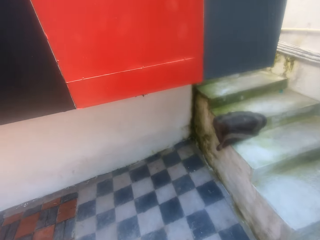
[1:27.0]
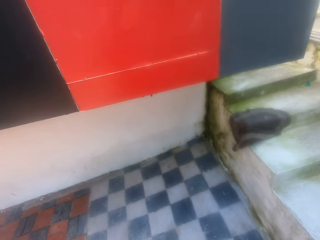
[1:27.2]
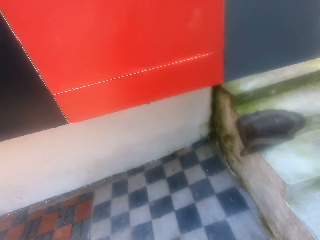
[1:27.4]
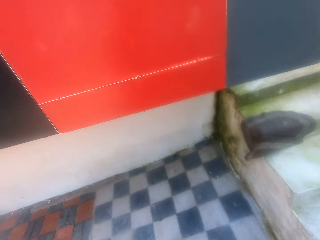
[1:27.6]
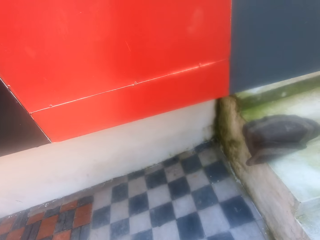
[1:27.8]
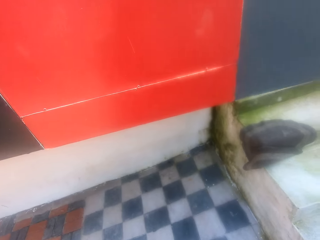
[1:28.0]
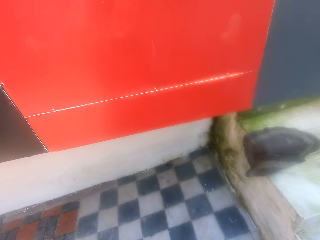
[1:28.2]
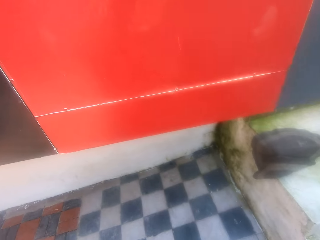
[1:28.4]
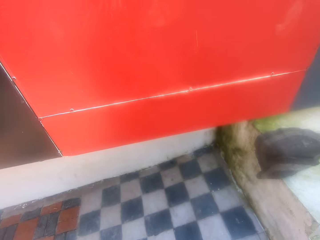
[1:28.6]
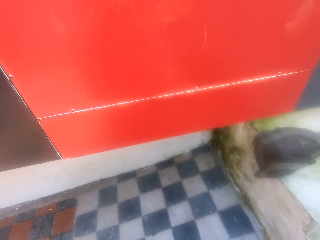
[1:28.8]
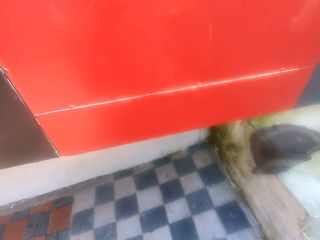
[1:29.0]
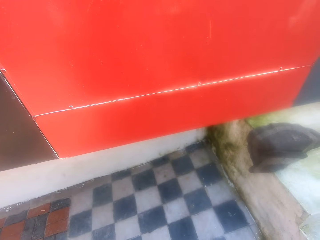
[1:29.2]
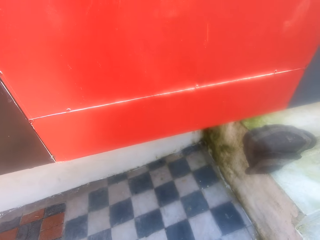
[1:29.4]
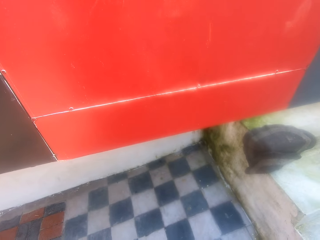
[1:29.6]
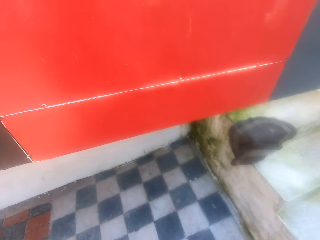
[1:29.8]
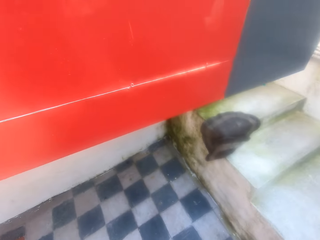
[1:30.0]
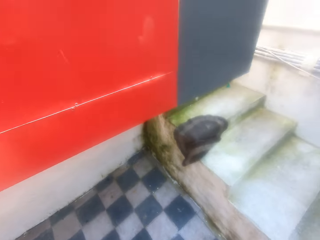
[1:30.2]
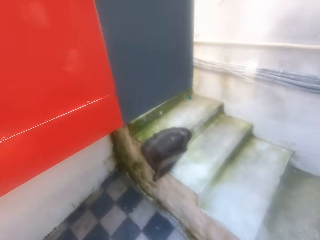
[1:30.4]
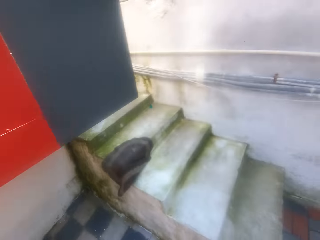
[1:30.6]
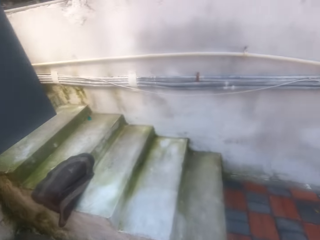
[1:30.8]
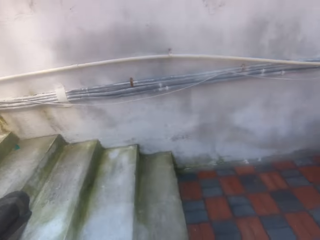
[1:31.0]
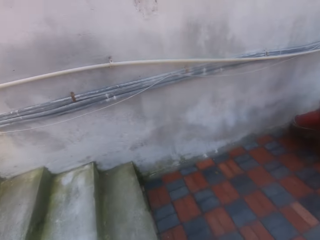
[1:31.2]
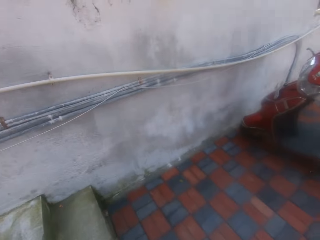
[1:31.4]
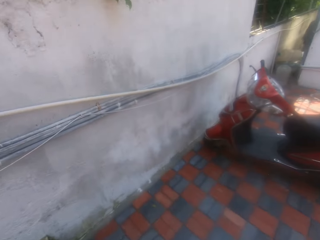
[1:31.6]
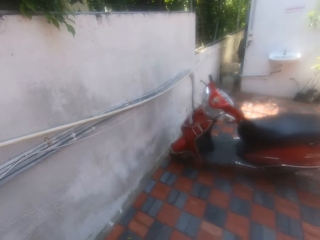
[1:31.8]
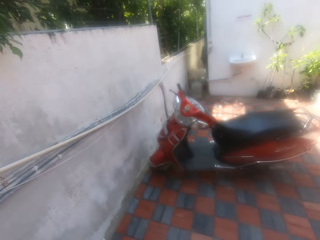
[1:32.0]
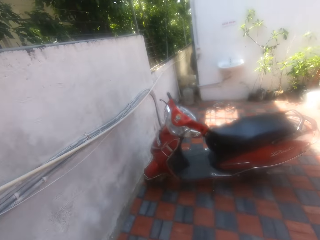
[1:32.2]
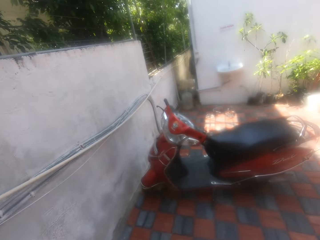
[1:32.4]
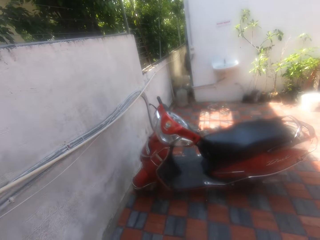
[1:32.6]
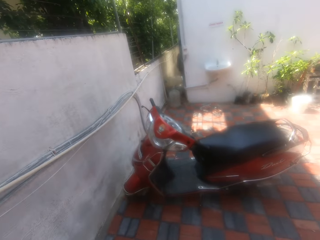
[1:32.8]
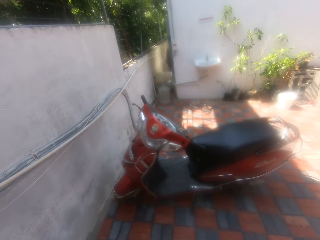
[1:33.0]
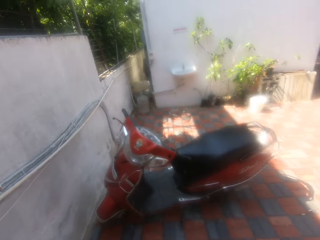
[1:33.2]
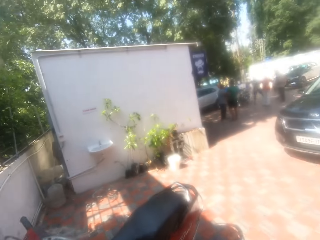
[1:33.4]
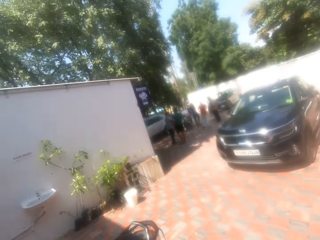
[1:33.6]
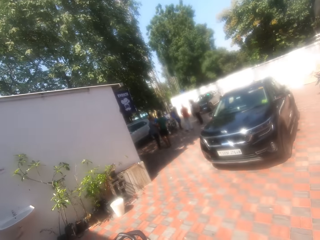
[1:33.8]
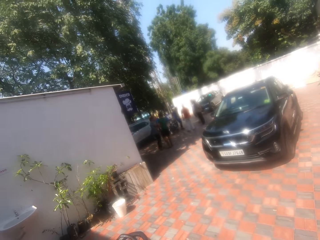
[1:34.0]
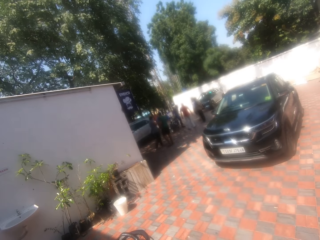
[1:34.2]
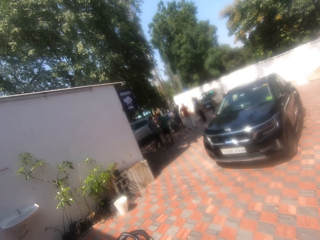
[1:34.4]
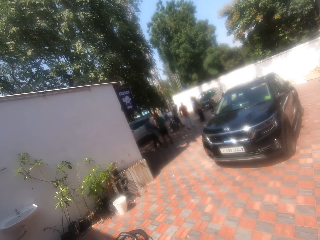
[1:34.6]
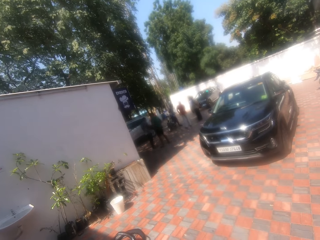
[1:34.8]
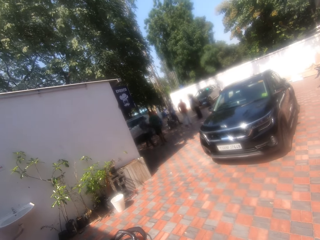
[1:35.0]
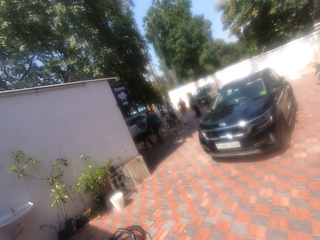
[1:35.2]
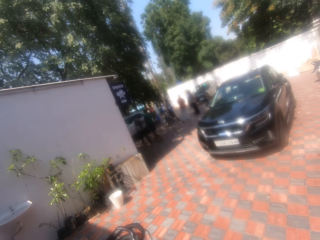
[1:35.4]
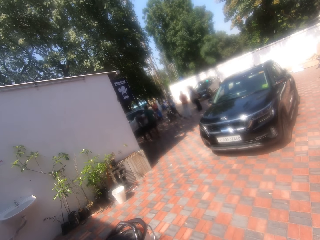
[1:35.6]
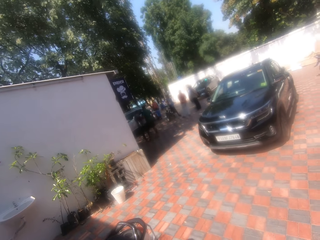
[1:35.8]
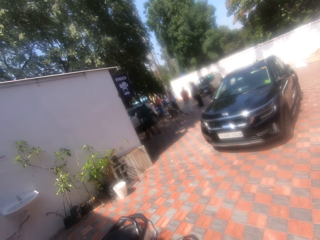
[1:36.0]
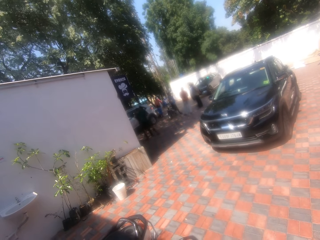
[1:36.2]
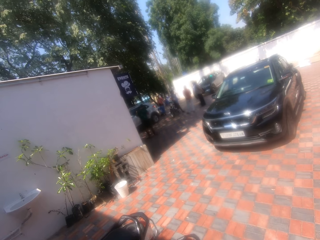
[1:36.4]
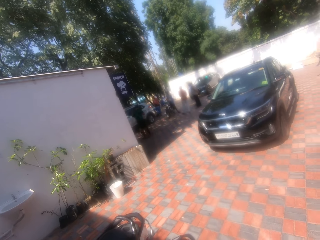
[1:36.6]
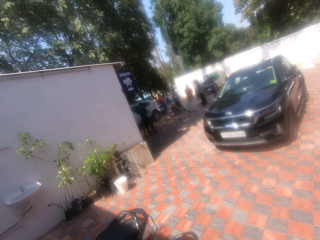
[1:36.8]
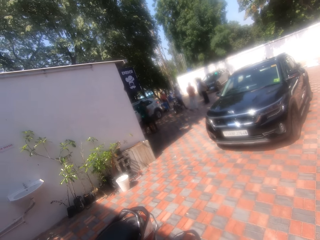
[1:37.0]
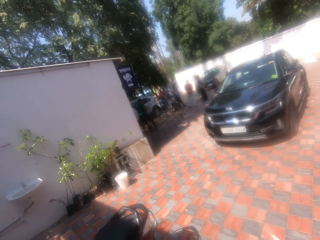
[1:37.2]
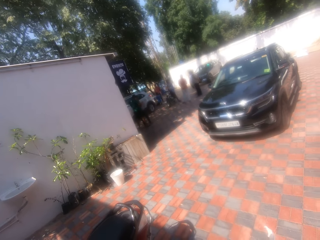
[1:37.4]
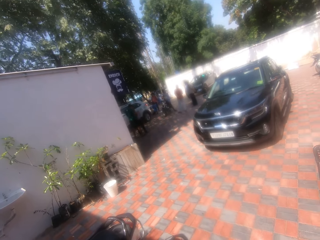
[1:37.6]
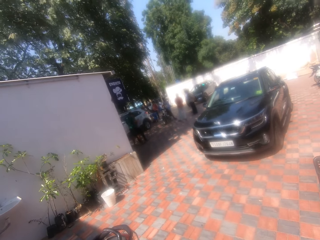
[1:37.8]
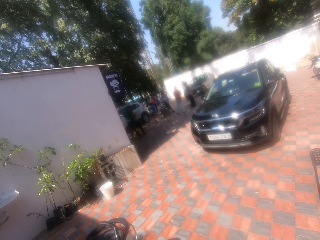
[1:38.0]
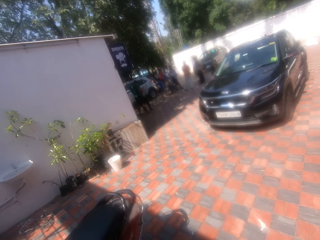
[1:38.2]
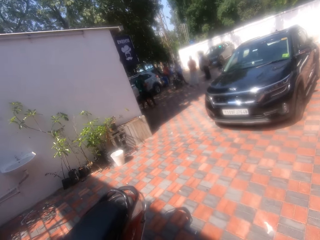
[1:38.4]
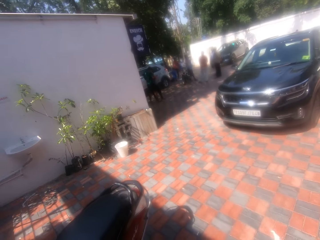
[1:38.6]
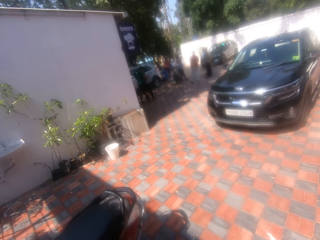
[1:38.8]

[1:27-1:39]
The camera wearer looks at the wall. They look at the motorbike in the compound. They look at the car in the compound.

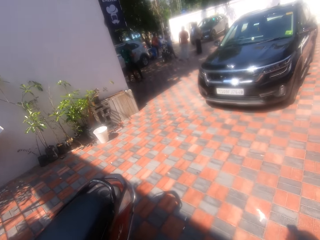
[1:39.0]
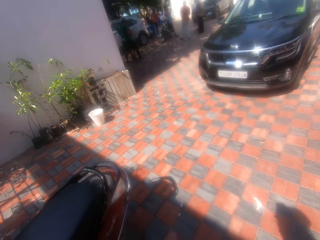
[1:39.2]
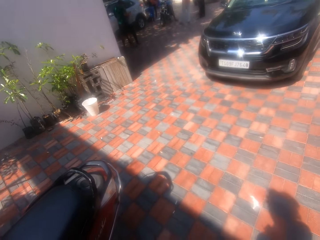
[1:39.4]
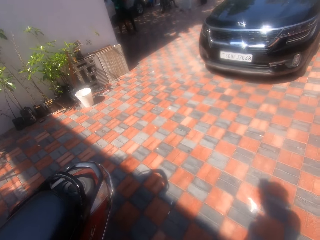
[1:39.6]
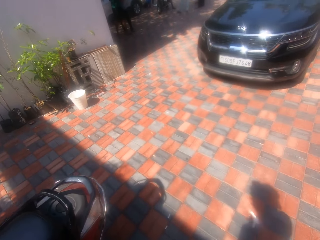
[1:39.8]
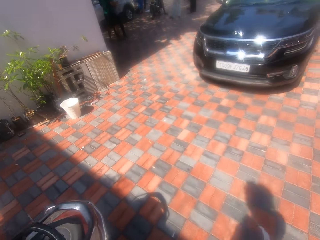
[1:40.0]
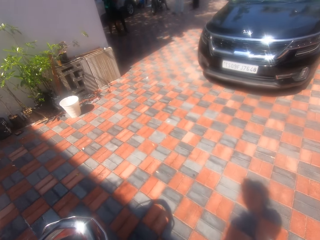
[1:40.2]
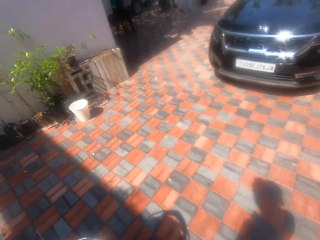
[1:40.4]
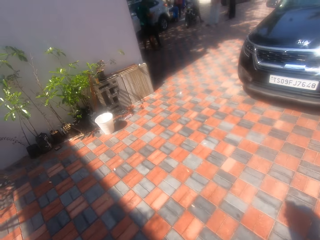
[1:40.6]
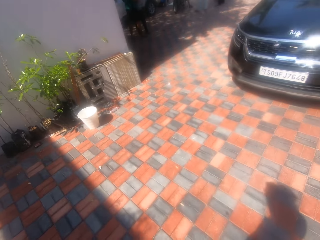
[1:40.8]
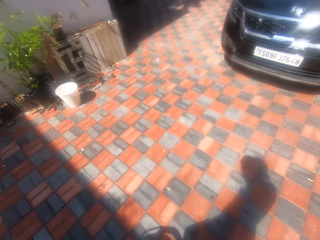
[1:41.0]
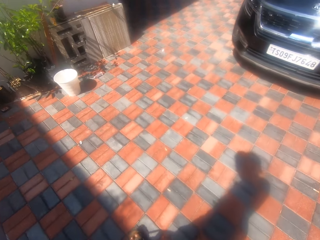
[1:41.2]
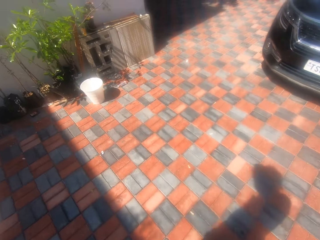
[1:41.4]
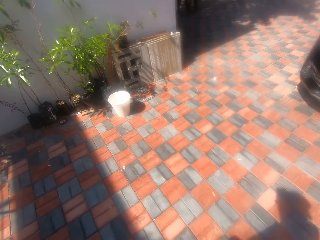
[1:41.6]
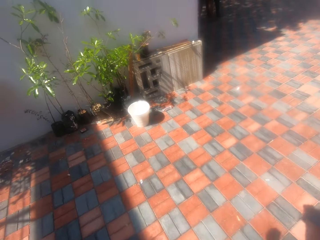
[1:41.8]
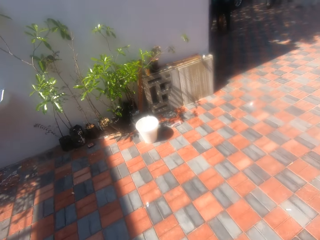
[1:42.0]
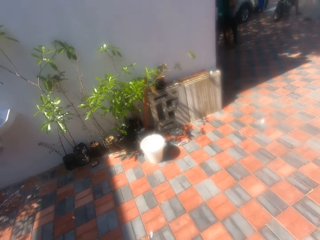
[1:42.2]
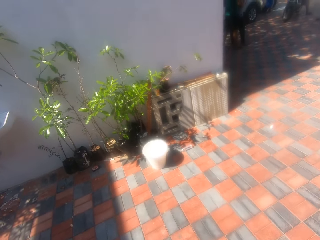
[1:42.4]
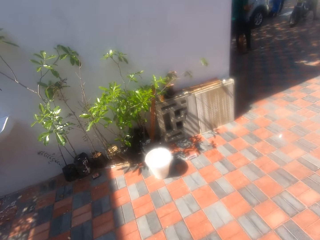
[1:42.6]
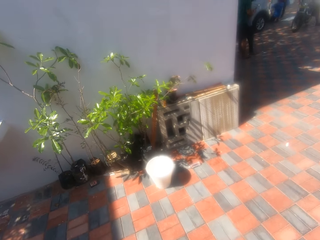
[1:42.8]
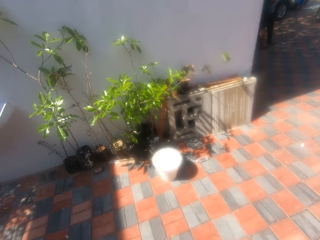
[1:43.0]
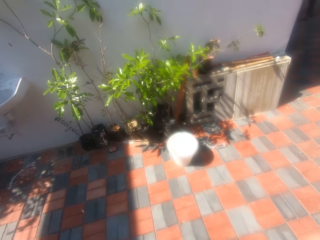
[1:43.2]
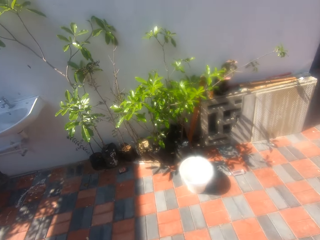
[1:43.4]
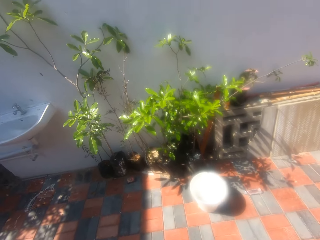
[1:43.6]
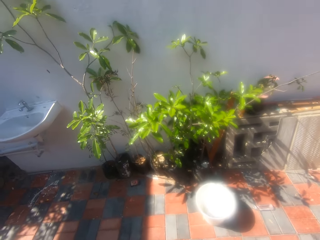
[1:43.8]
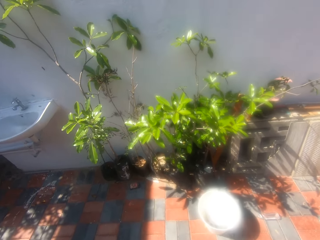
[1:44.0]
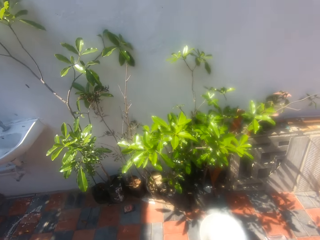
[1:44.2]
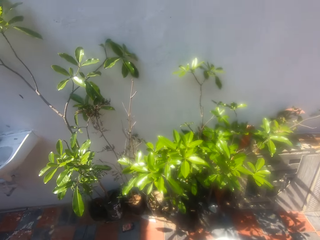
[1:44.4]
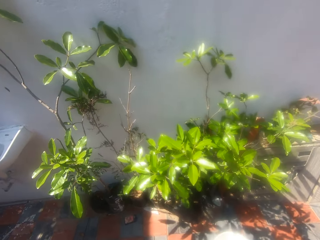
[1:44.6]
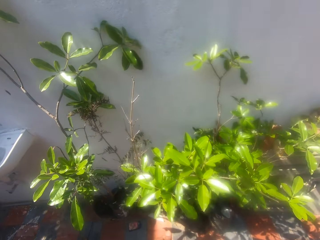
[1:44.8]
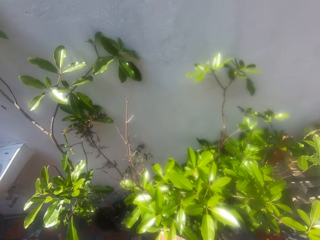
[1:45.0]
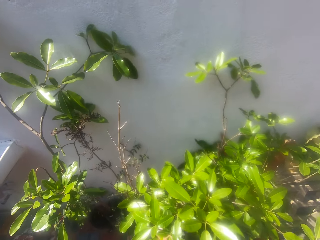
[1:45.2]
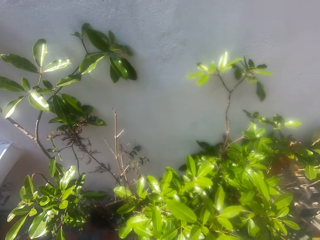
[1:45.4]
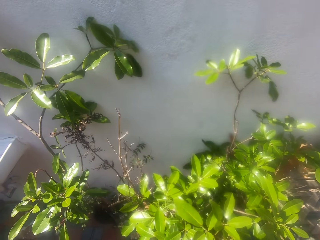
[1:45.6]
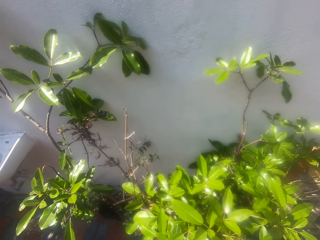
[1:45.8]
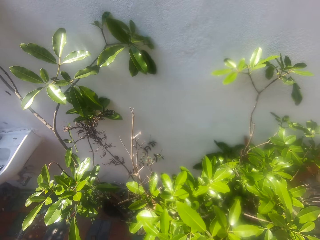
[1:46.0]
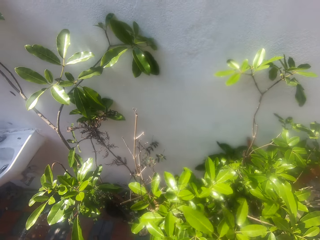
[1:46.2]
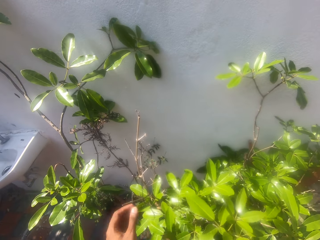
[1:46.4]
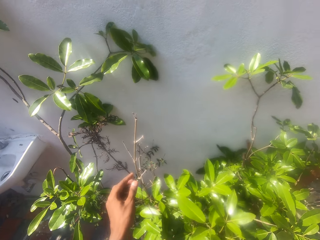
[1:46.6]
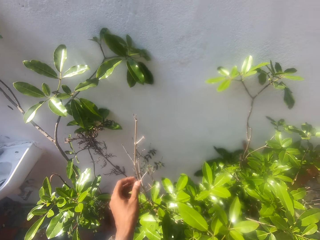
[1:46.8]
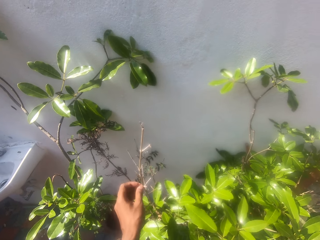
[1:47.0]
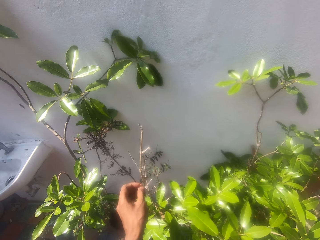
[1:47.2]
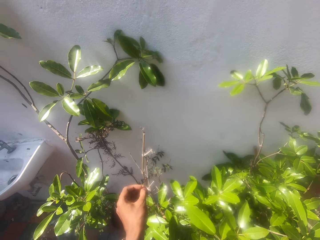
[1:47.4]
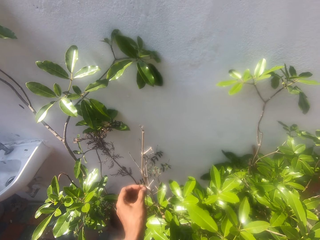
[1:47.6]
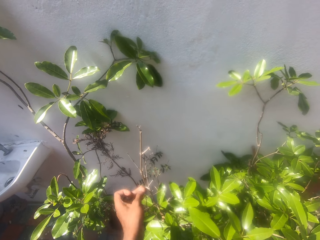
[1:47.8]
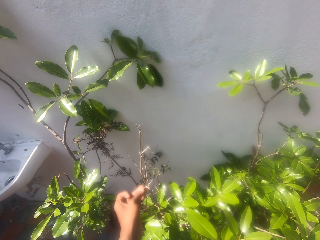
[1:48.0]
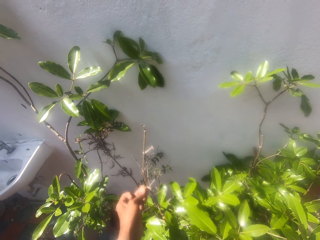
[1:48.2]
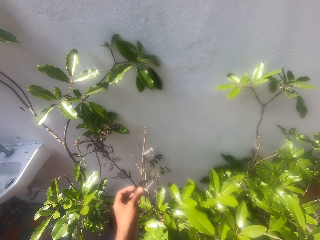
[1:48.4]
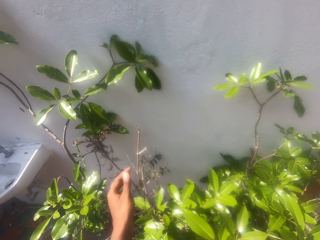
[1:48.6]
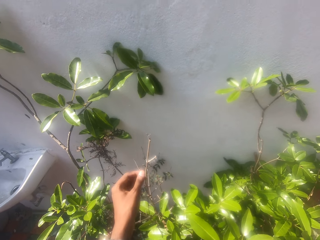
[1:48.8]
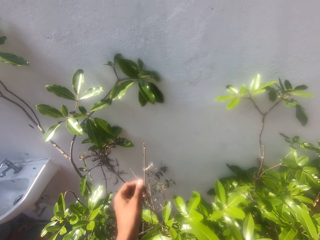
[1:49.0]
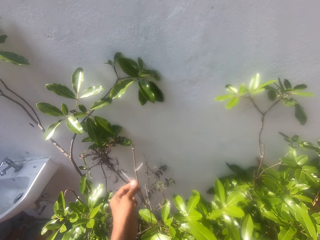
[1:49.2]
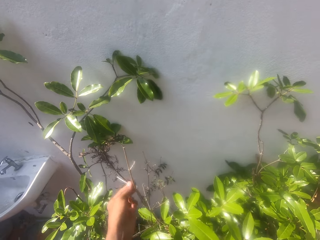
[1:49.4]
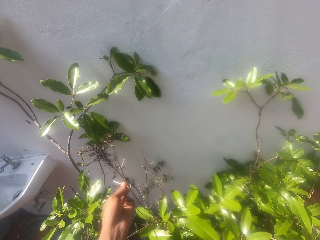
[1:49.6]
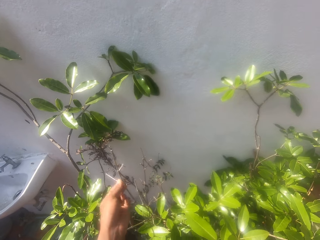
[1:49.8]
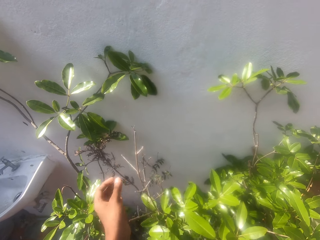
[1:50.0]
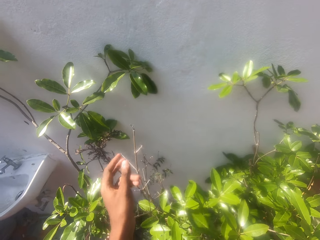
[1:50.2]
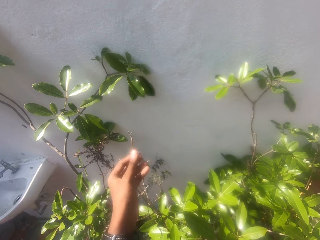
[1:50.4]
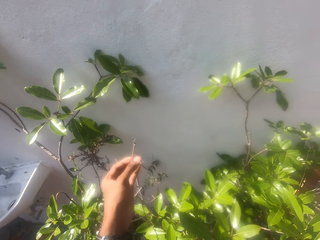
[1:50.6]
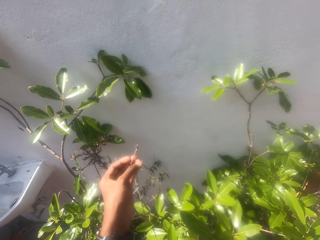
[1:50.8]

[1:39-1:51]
The camera wearer looks at the trees. They hold a dry tree with the left hand.
